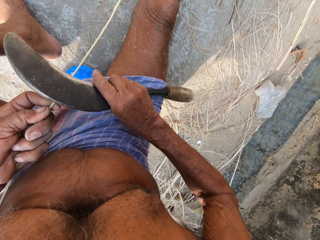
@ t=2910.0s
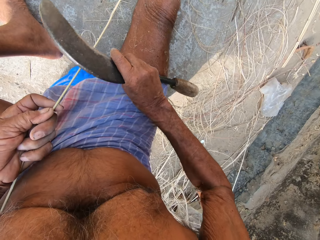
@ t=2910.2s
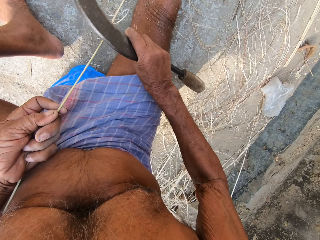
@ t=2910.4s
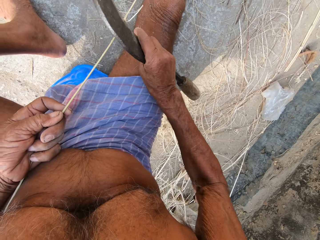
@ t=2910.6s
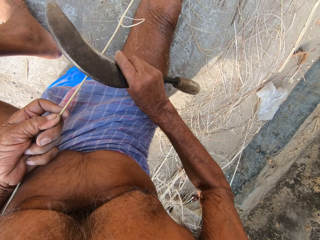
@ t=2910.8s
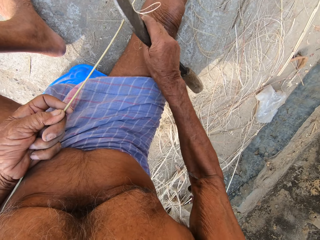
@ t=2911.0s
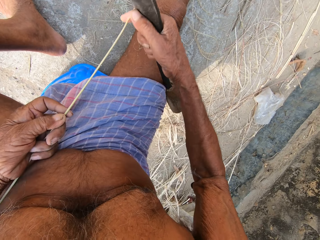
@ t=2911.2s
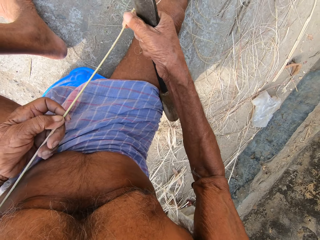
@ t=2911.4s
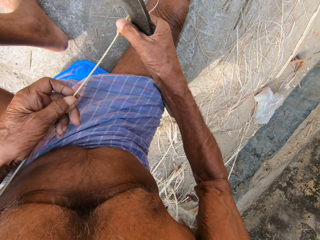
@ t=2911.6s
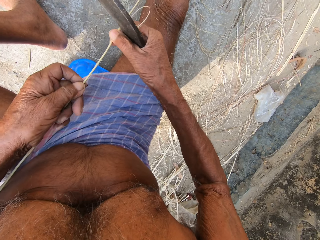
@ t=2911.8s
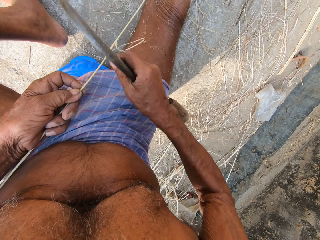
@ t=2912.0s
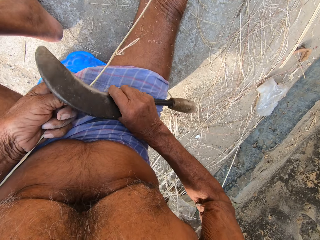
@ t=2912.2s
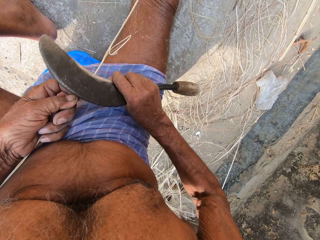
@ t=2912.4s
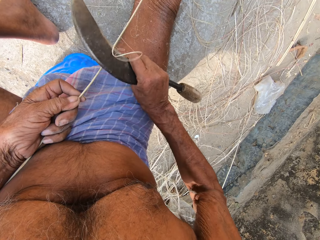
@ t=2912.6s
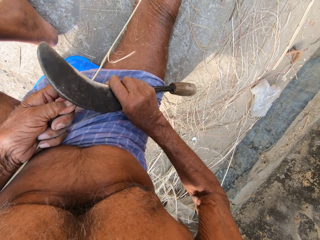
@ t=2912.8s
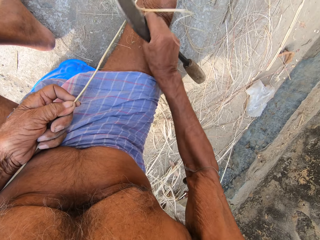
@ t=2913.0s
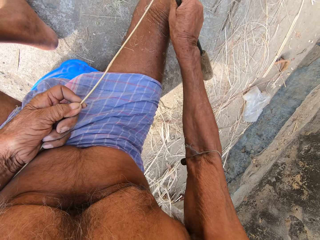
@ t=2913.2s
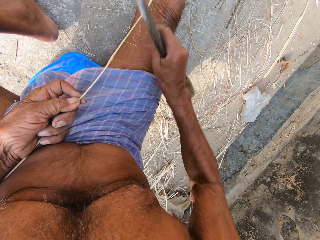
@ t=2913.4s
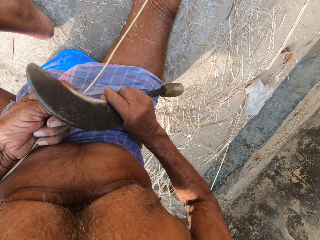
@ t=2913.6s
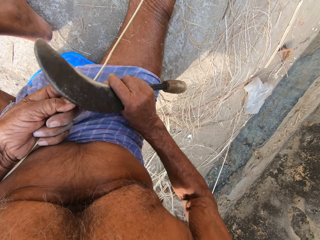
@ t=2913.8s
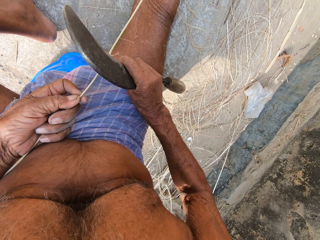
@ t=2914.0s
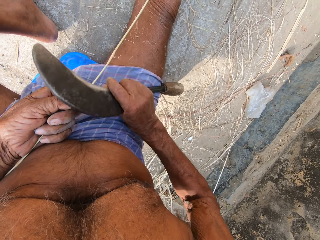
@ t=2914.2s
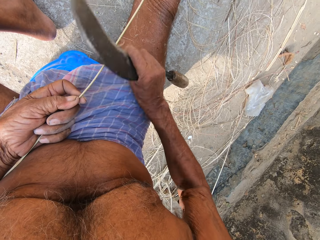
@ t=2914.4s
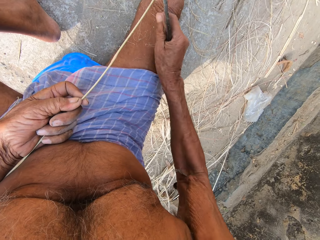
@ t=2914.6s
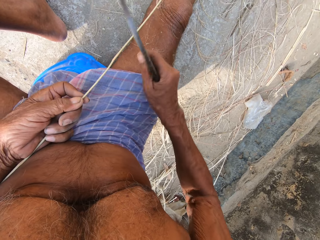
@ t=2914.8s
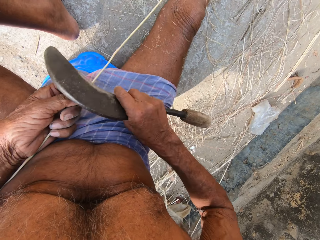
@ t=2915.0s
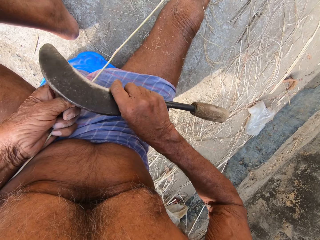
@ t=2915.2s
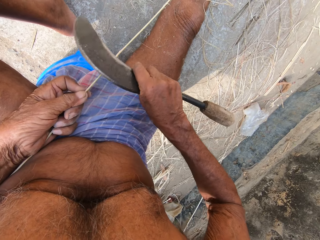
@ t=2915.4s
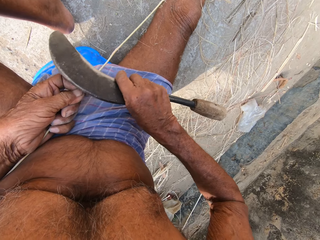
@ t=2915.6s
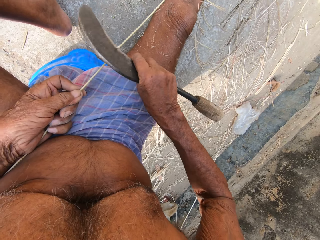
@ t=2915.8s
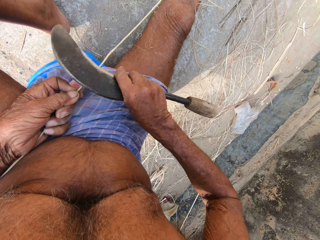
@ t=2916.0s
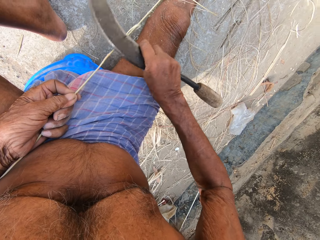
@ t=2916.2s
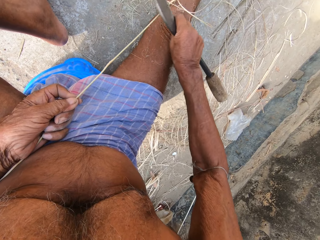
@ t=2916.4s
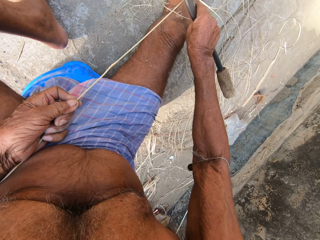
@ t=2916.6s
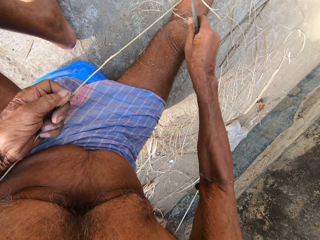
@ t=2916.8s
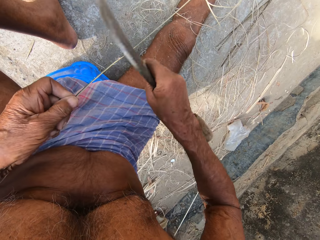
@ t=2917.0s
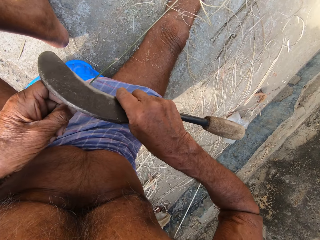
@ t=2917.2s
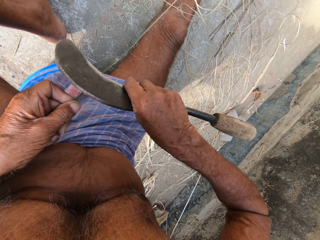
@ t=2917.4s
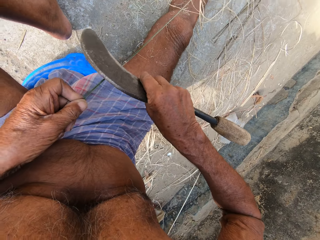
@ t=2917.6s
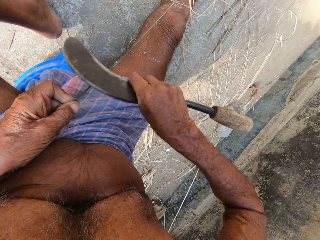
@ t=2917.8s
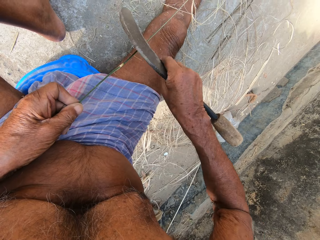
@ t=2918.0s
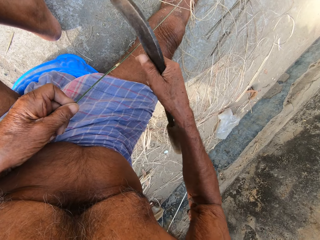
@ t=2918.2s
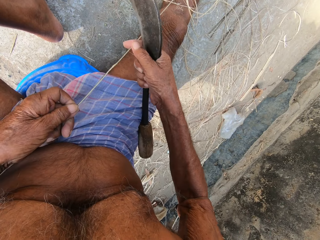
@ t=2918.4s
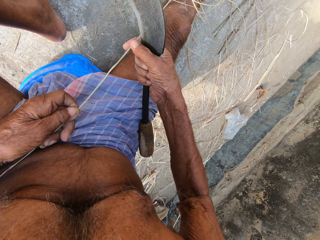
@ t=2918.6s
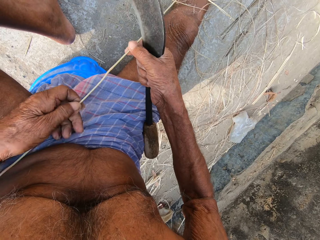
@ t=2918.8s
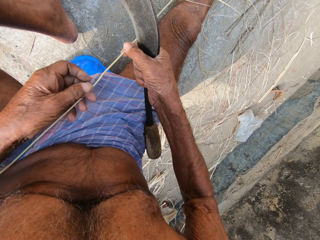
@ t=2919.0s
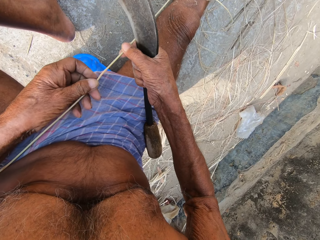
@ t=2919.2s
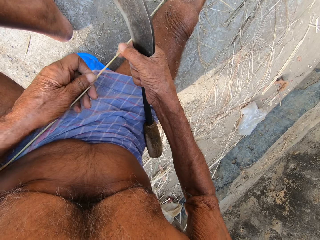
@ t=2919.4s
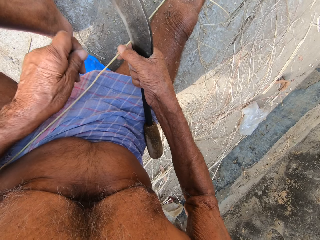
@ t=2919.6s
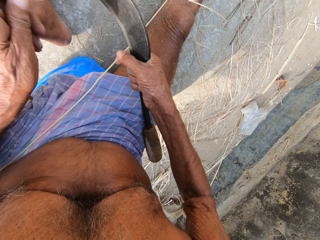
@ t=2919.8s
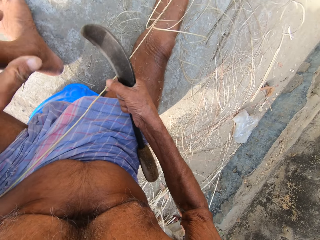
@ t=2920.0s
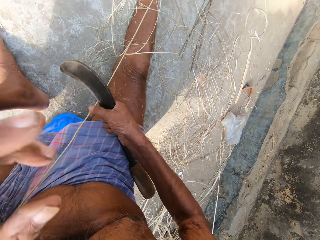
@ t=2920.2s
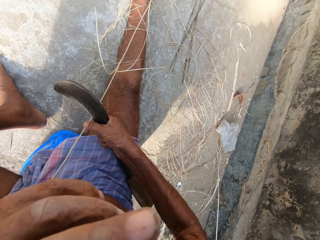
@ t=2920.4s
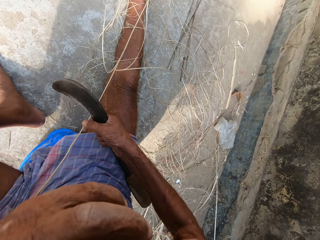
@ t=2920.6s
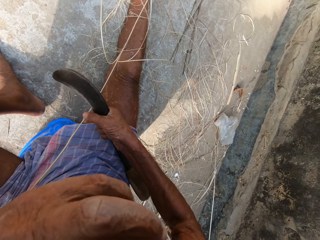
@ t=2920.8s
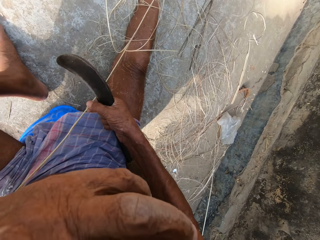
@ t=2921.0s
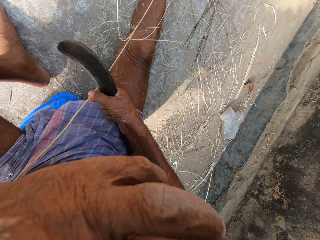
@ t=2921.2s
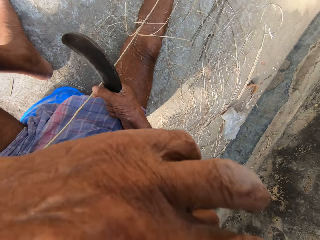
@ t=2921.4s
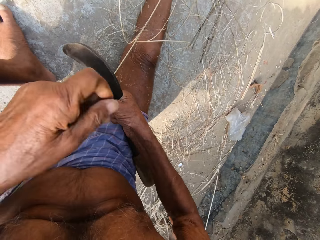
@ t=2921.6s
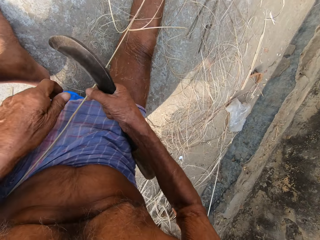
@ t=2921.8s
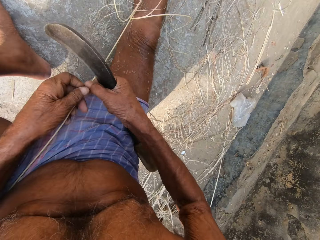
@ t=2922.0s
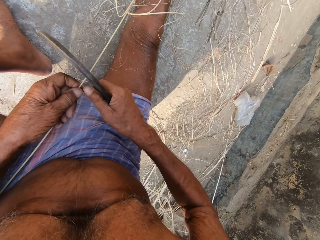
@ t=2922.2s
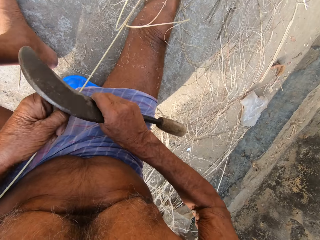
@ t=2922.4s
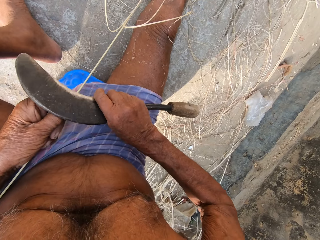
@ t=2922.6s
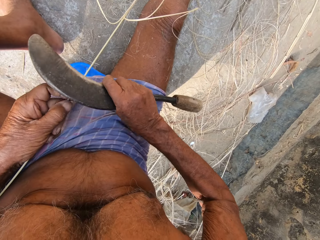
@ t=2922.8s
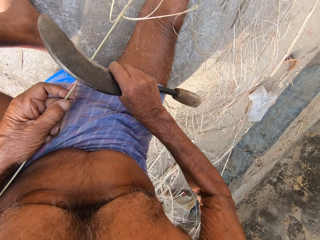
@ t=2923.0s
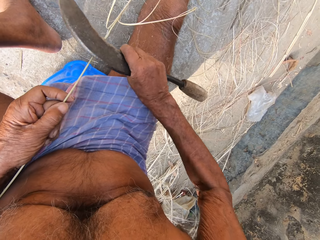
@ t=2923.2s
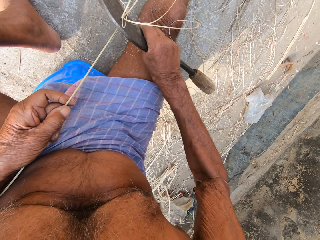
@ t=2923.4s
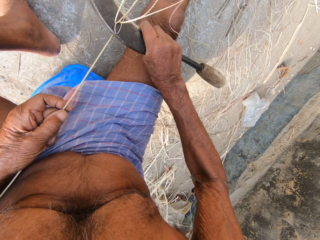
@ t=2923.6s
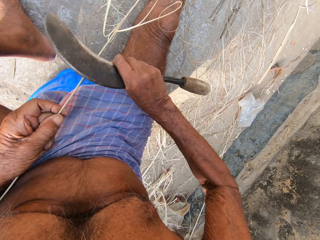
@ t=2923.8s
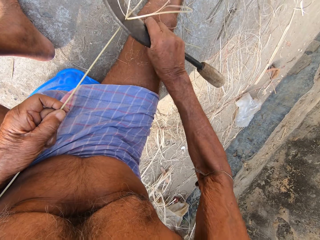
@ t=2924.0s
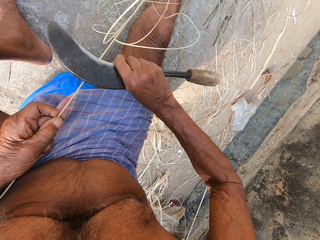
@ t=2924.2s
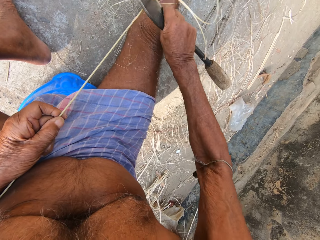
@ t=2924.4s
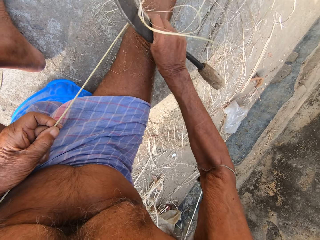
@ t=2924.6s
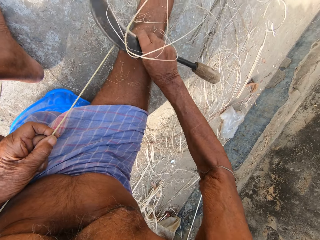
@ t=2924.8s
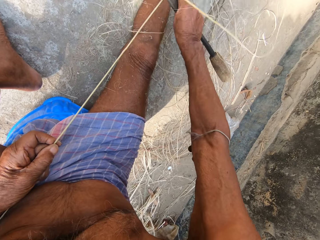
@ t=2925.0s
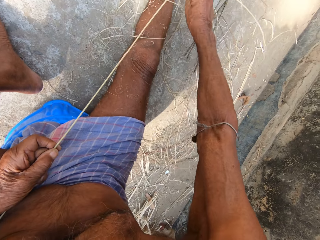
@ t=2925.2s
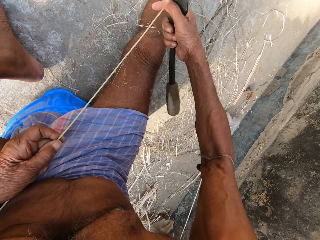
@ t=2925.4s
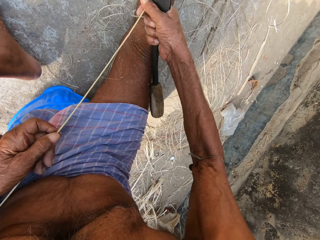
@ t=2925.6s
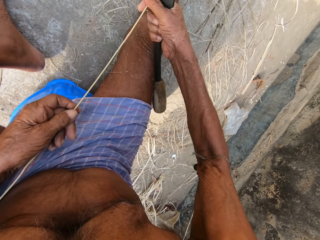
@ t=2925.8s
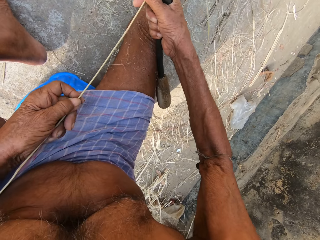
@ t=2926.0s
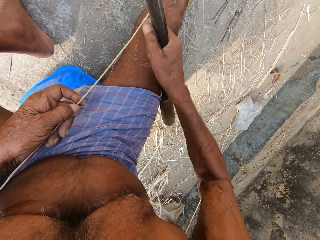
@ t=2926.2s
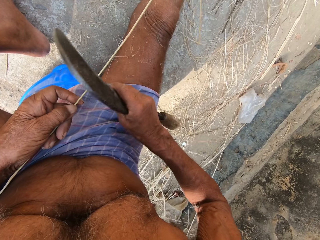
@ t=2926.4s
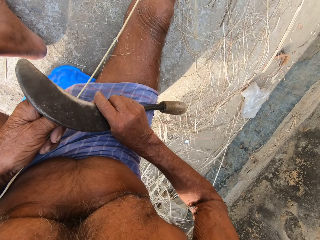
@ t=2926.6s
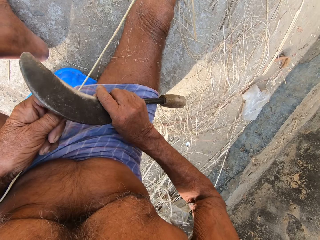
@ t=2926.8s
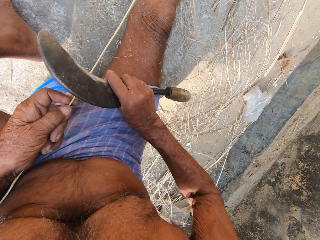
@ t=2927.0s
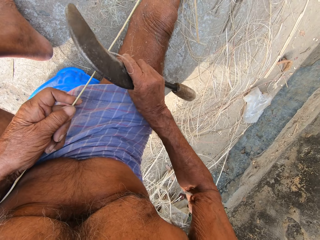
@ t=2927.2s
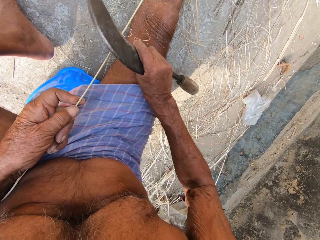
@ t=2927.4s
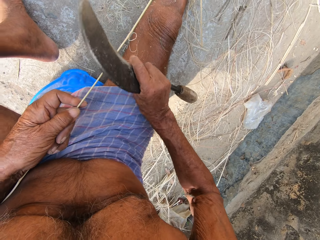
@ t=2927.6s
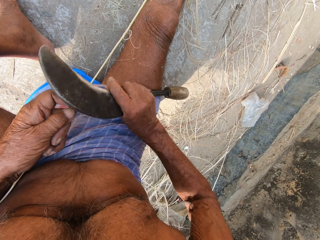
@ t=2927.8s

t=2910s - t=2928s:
The camera wearer holds the twig with his right hand. He removes strands of twig from the twig with his left hand. He raises his left hand towards his face. He lowers his left hand. He passes the twig to his left hand. He trims the twig with a sickle in his right hand.

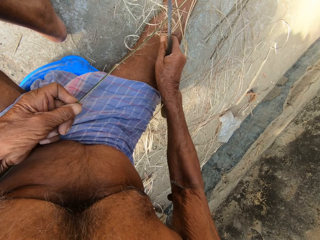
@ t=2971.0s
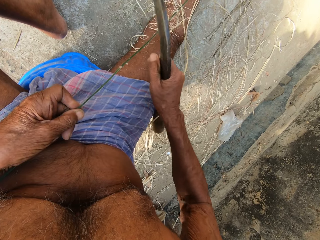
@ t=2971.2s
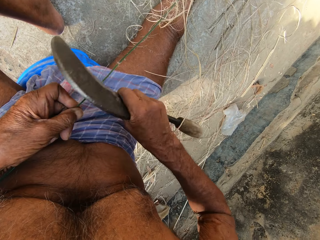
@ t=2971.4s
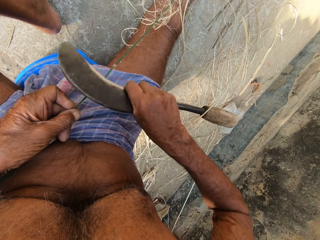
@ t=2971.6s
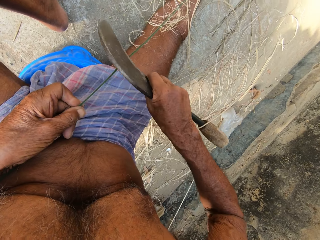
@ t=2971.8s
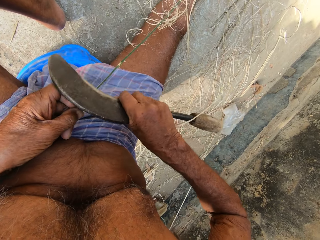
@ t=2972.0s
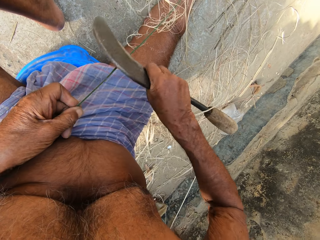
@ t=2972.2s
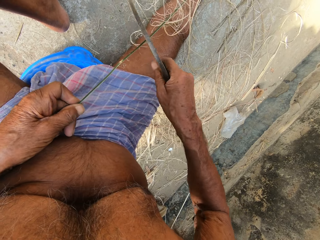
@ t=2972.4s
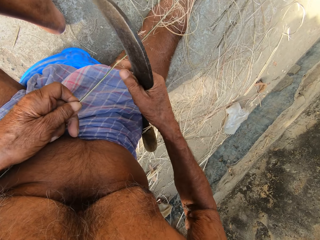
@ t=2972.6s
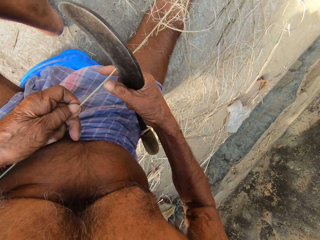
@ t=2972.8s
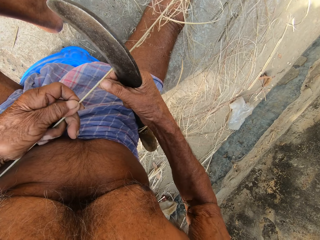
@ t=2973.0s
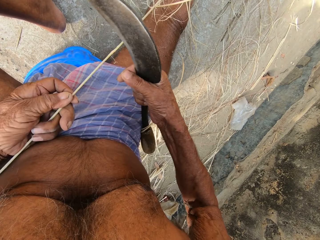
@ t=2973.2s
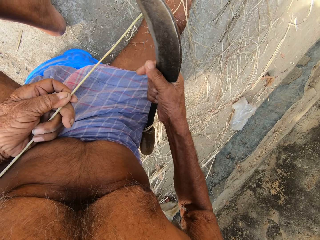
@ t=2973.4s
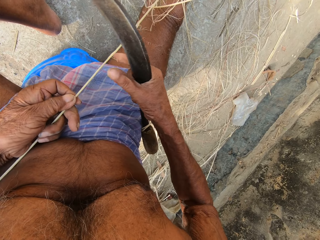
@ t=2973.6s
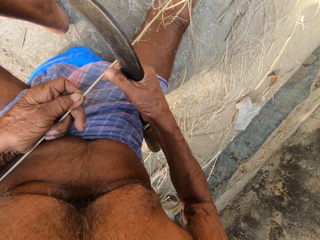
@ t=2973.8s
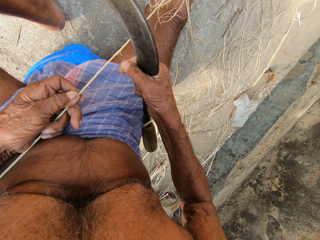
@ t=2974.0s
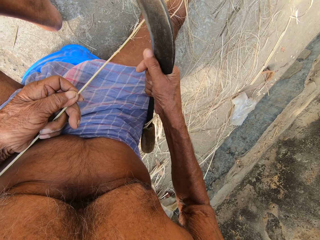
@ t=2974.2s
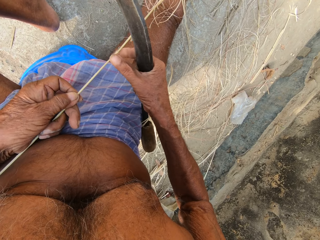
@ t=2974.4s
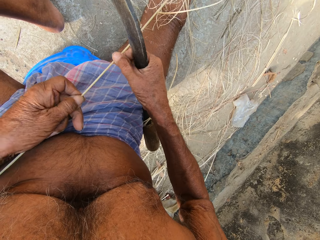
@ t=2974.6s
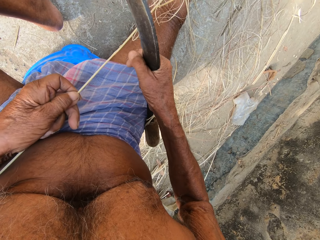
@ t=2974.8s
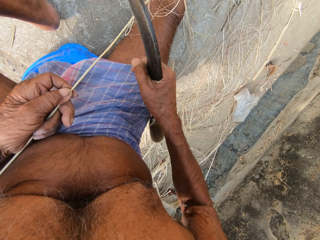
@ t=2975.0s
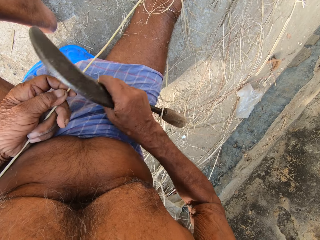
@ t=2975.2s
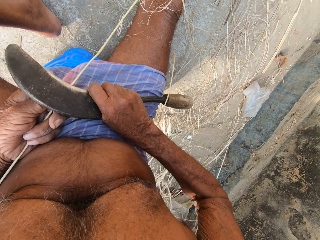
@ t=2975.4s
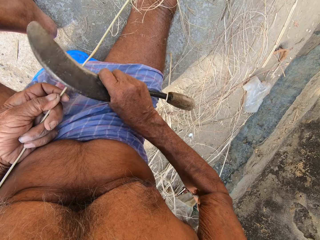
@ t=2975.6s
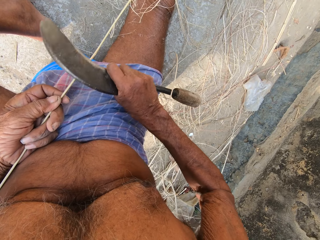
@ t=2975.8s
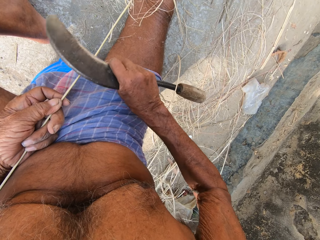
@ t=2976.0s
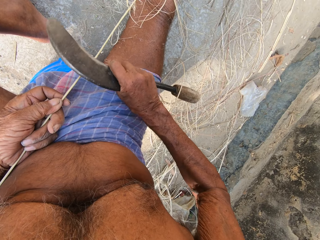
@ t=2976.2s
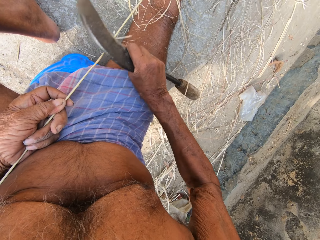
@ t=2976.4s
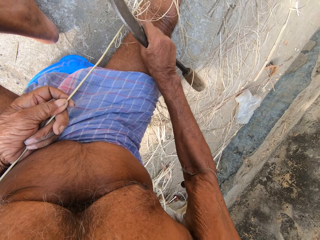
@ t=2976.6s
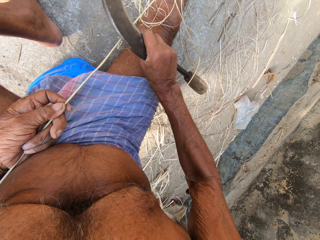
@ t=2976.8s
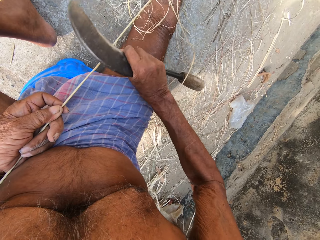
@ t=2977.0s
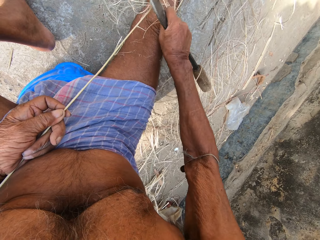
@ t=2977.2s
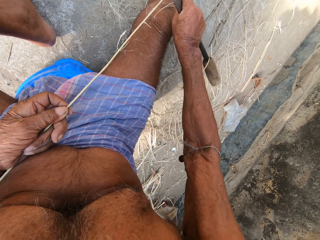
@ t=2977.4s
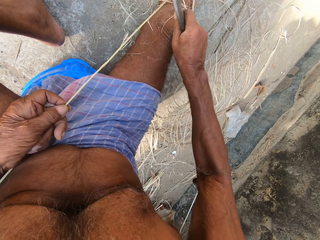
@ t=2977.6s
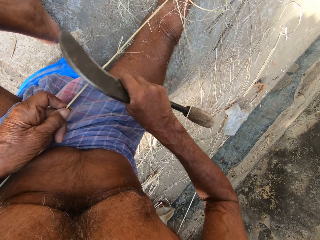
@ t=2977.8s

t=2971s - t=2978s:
The camera wearer removes strands of twig from the twig with his right hand. He trims the twig with a sickle in his right hand.
